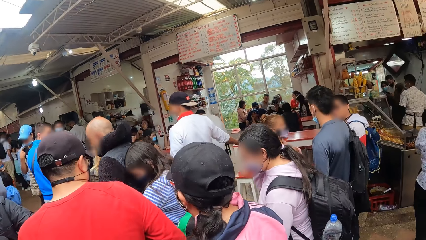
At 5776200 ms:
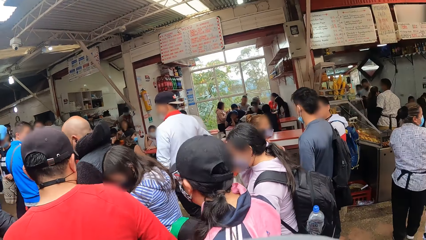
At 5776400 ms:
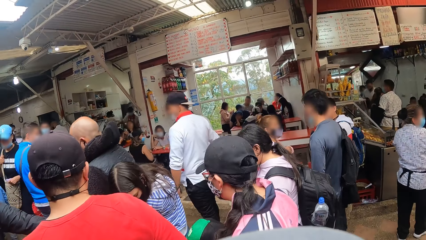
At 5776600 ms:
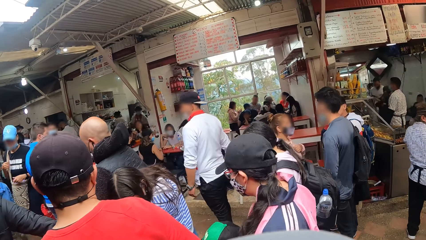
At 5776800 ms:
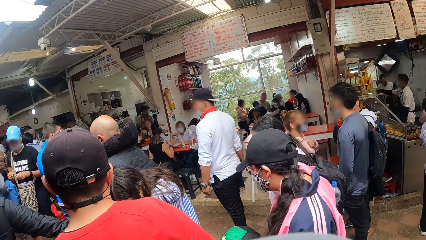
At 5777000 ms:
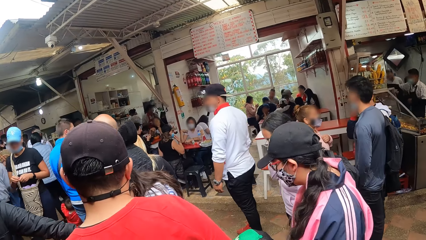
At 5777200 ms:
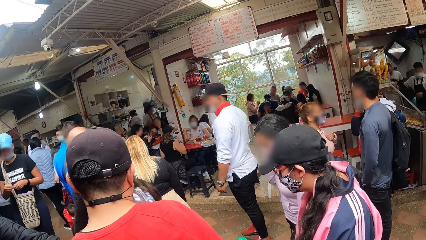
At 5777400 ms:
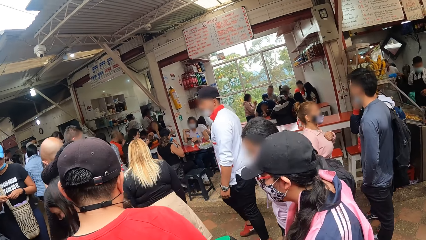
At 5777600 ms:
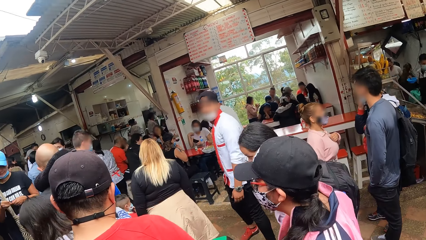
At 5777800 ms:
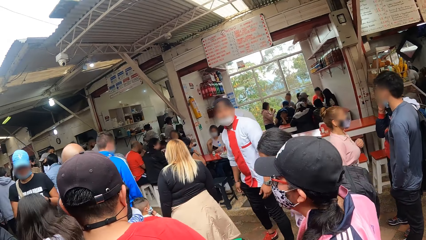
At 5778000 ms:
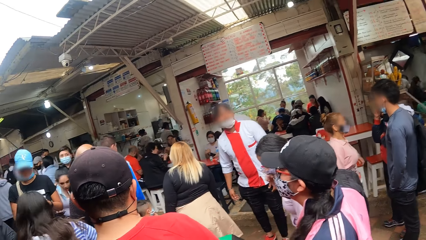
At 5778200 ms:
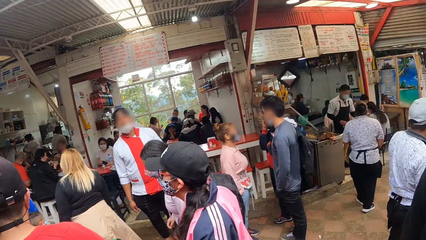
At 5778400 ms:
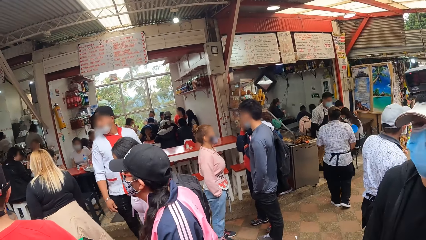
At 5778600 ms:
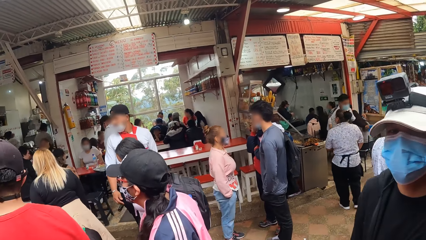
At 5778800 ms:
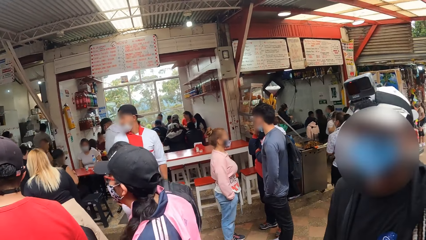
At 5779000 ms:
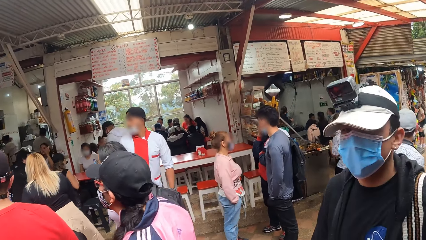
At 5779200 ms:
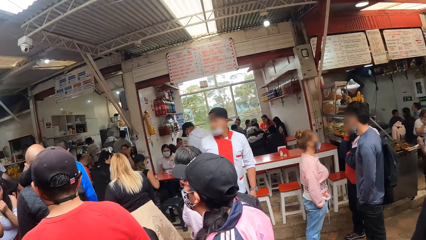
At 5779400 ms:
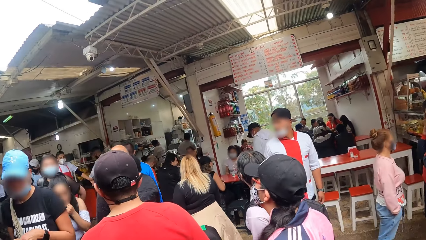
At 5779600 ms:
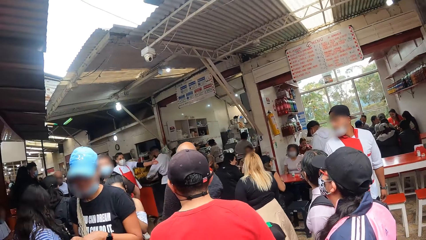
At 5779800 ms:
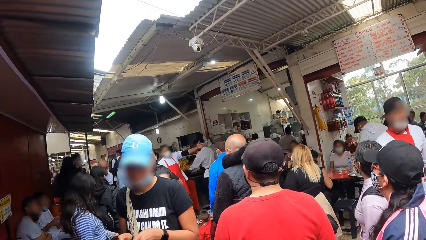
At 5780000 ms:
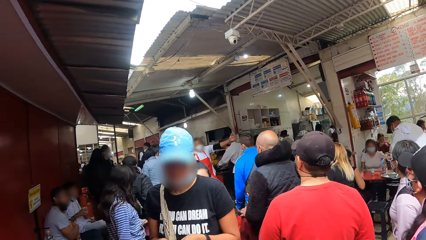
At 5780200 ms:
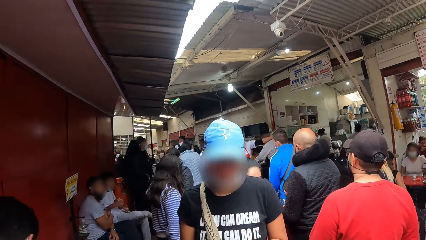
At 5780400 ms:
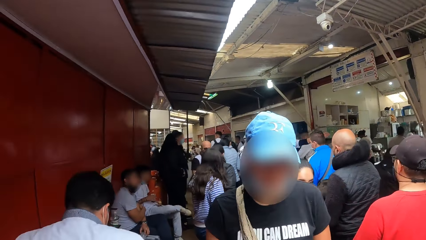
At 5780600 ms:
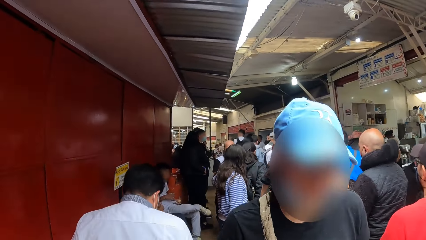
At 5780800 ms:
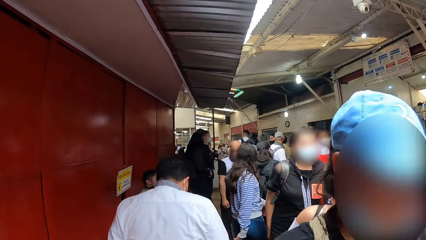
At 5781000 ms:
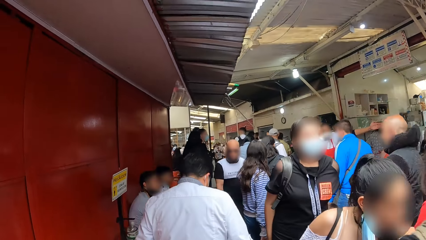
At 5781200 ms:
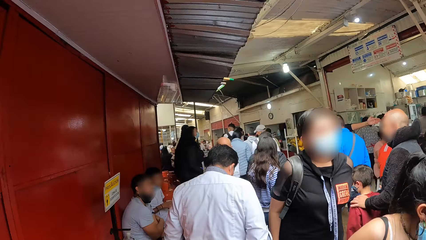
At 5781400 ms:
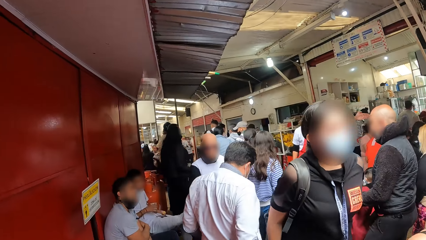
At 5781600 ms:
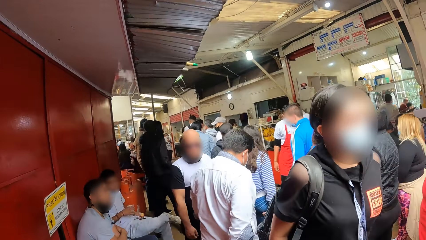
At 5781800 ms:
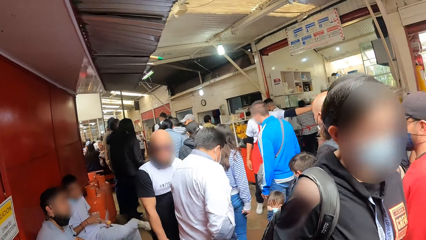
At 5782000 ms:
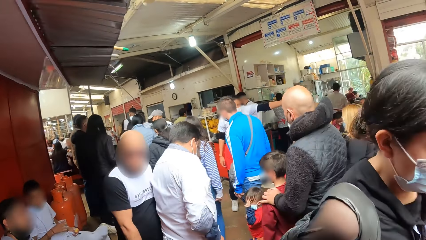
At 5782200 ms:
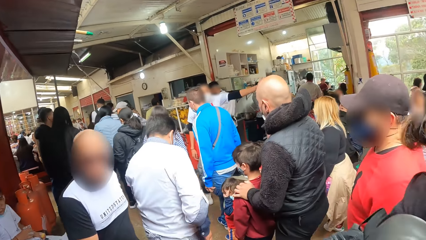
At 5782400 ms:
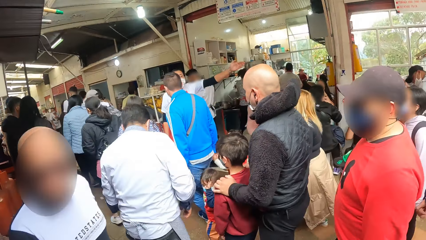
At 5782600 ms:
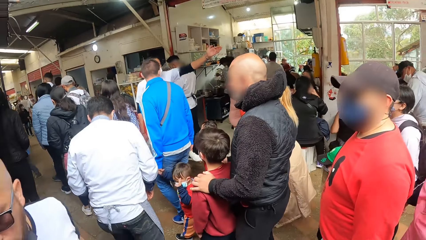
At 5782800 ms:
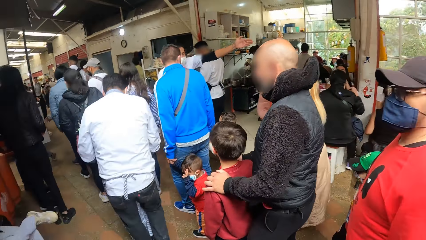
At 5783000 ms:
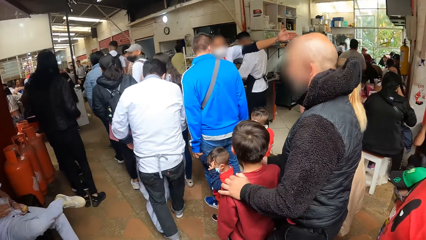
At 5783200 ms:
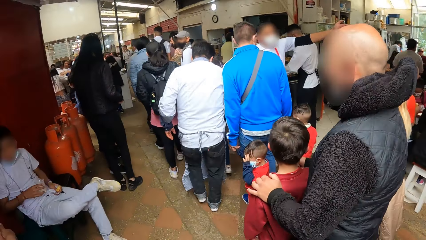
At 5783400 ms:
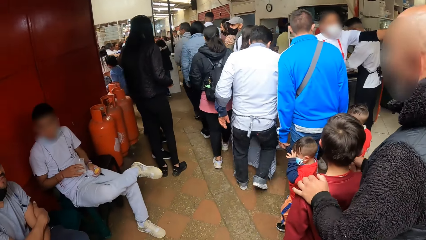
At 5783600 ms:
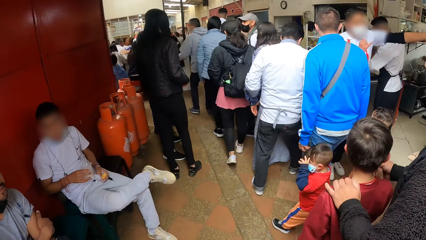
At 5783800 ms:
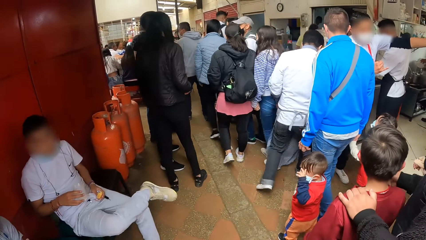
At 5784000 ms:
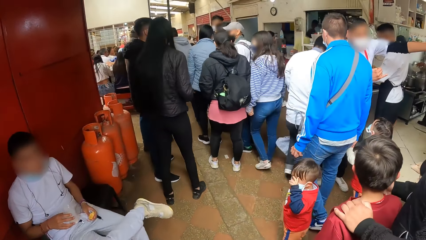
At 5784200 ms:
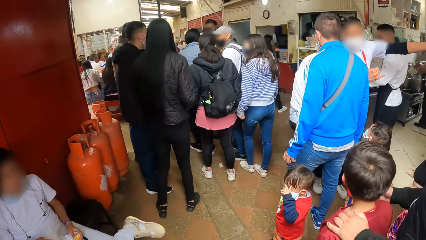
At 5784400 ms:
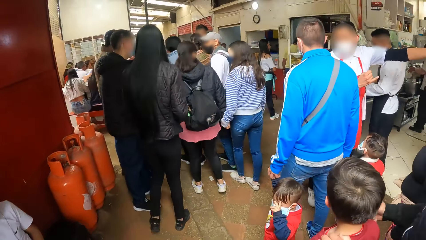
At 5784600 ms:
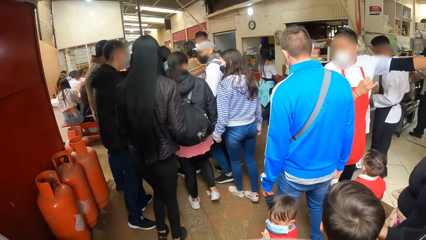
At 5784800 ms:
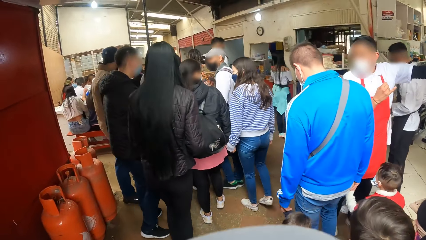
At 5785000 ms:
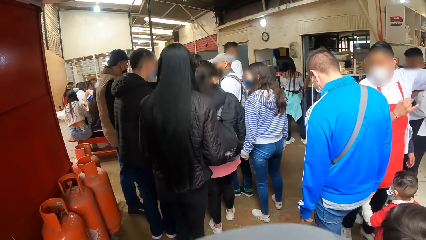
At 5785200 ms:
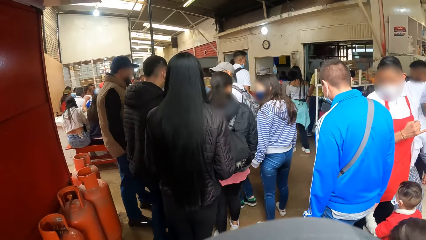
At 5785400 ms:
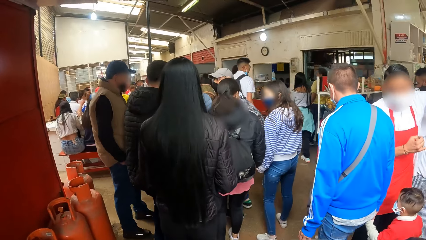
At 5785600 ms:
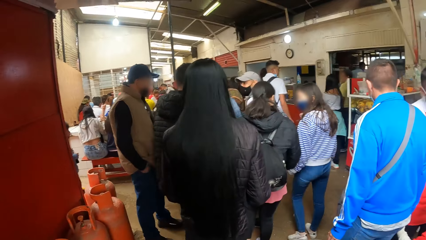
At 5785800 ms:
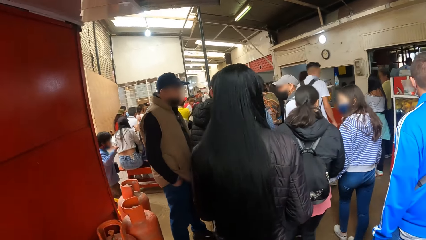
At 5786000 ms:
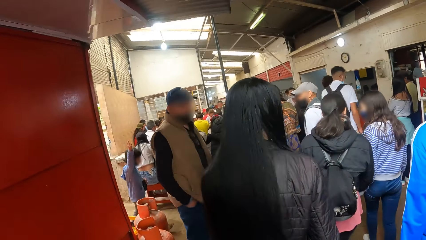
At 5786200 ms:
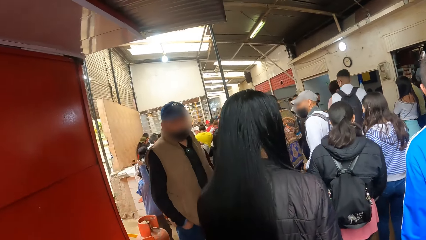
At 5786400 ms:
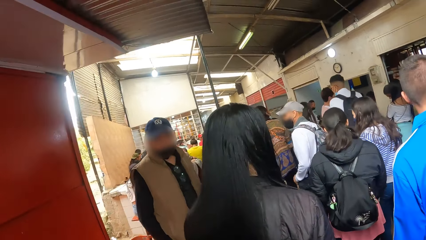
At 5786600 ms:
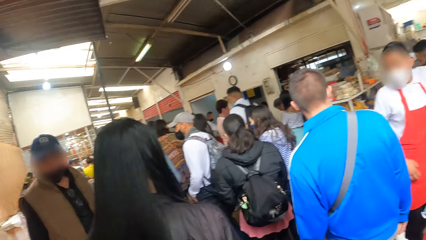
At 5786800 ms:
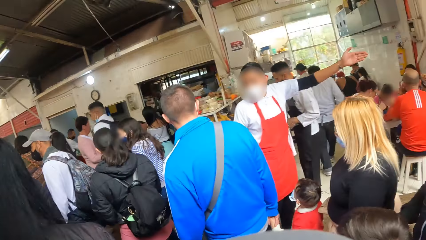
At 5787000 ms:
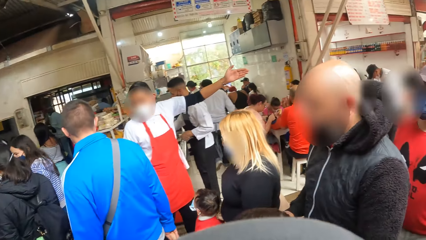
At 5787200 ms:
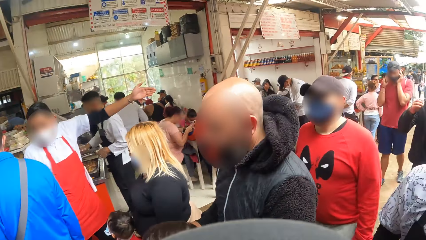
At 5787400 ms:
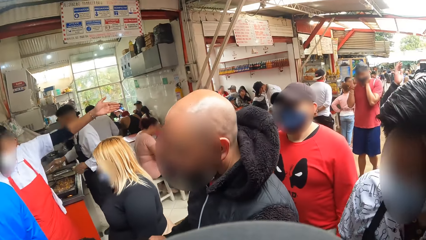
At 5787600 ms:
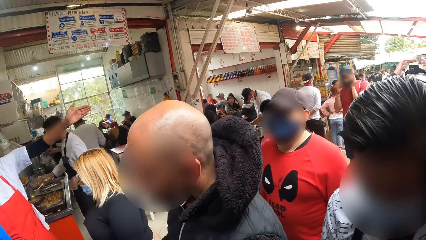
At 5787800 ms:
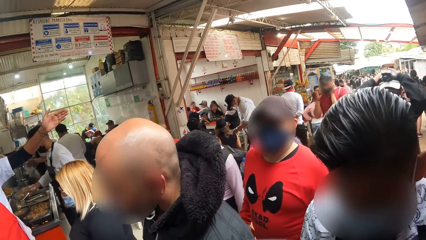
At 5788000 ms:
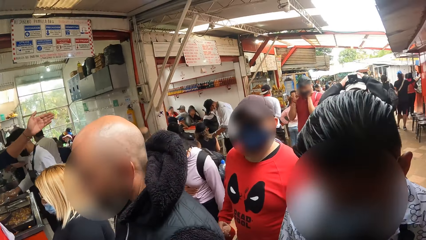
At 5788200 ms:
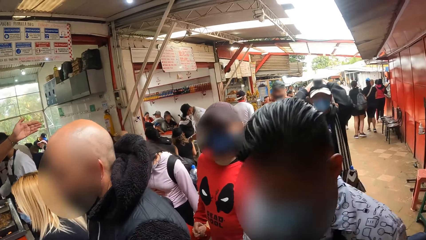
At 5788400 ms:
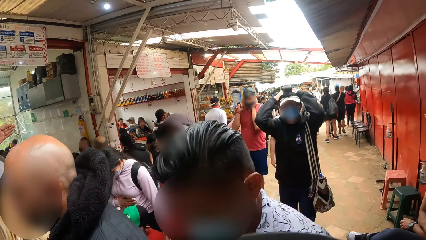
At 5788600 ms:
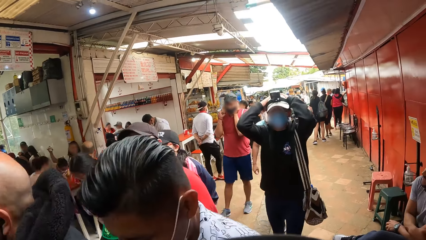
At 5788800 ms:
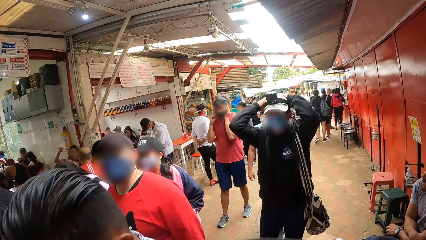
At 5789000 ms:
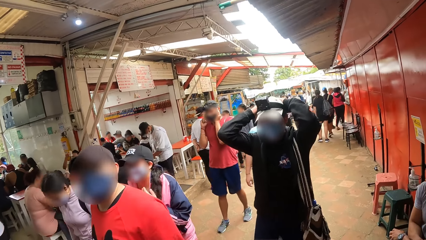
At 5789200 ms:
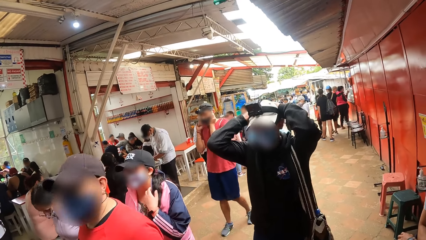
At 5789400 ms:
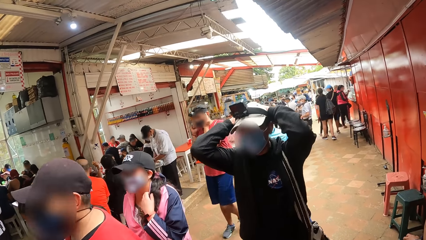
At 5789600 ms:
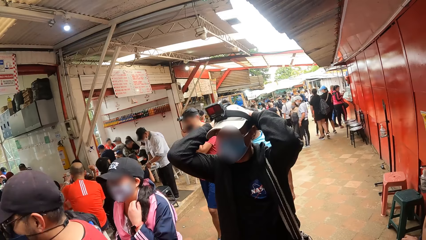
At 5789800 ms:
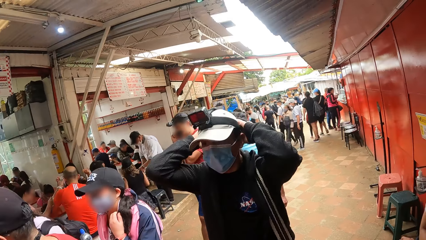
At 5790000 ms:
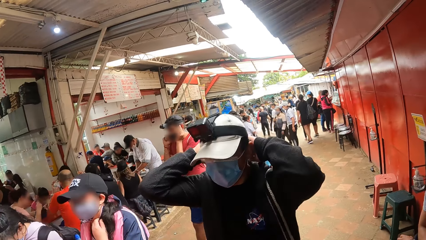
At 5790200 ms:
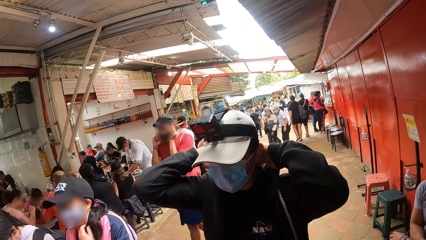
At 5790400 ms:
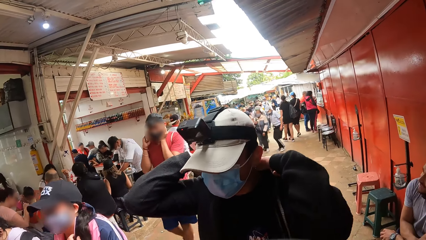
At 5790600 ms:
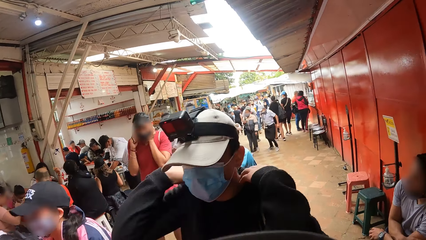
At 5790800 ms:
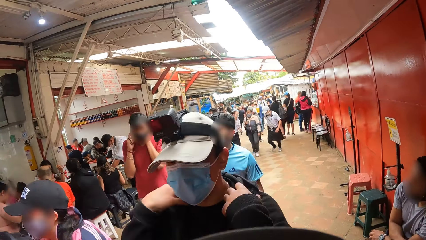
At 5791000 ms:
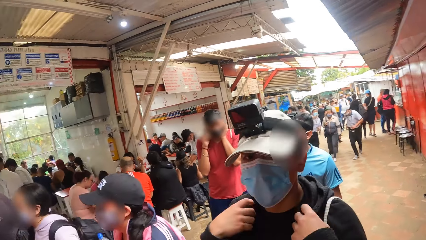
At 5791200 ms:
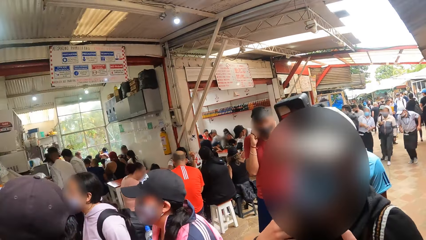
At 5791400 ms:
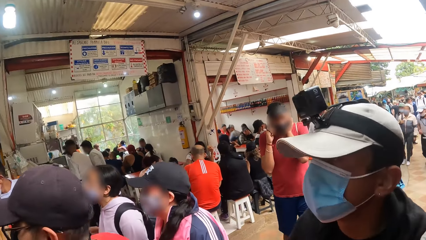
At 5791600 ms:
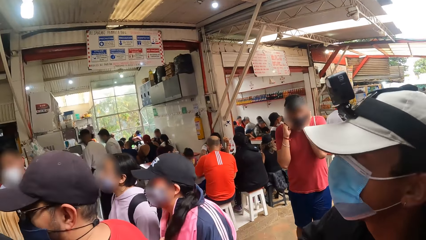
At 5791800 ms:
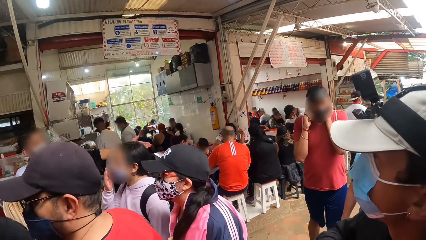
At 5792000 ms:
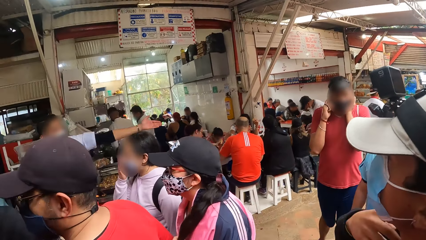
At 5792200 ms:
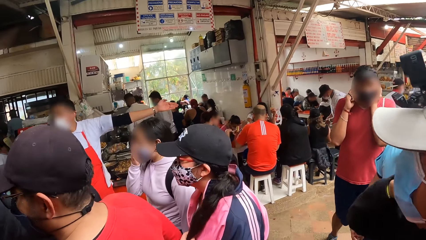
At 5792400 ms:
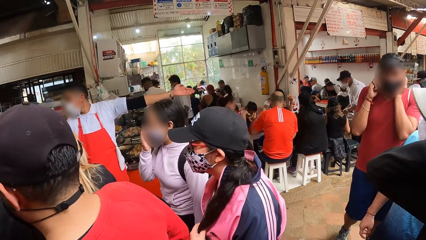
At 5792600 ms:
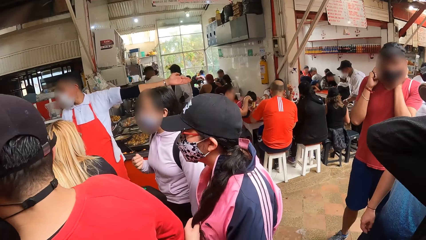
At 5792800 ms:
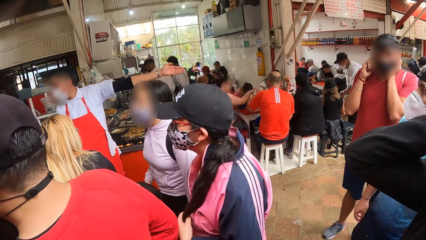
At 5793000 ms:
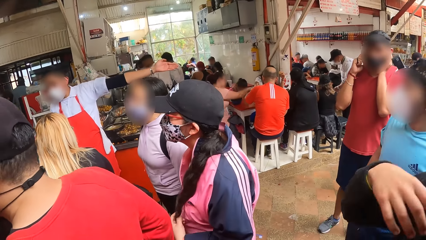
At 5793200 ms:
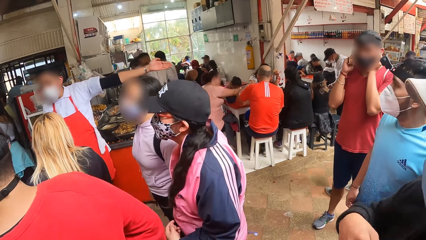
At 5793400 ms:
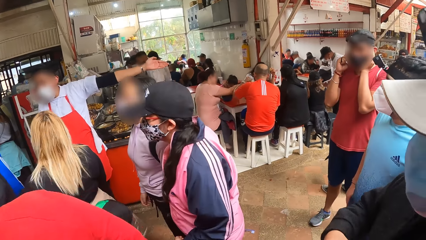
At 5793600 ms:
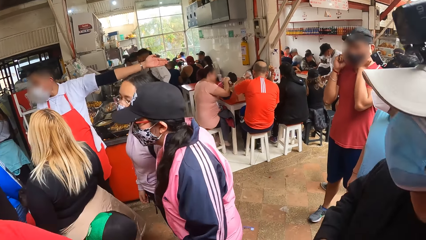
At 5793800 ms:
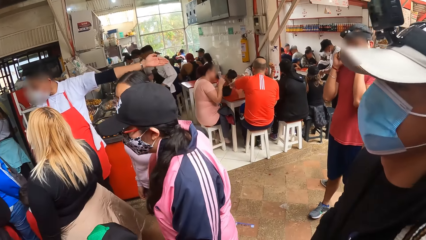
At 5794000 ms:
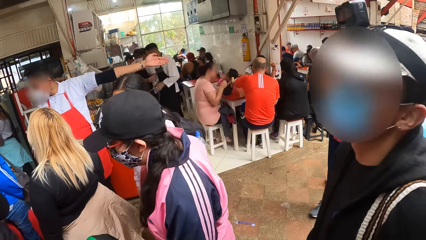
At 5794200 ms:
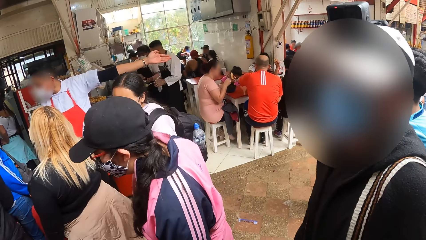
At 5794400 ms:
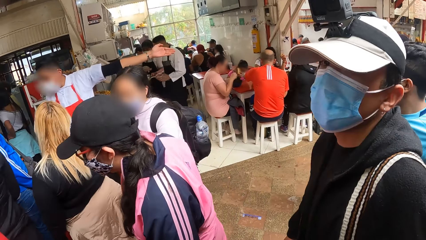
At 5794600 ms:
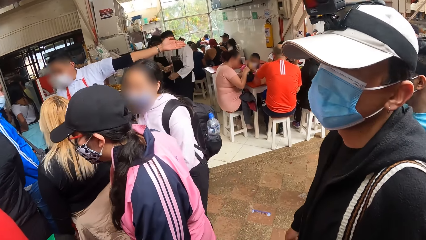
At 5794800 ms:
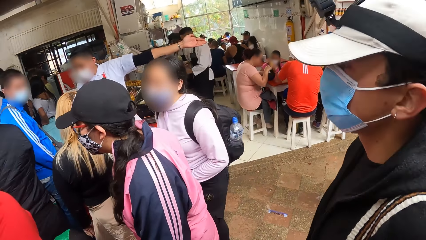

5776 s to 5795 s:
A man walks behind the camera wearer. The camera wearer walks on the market. They turn around. They look around the market. The man puts both hands on his head. The man touches the cap and removes his hands from the cap. The man stands beside the camera wearer, raises the right hand and drops the right hand. The man stands beside the camera wearer.
